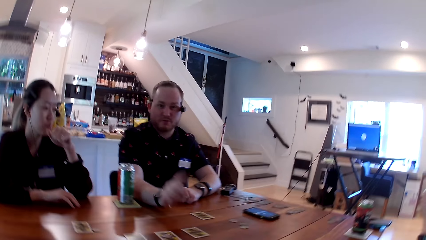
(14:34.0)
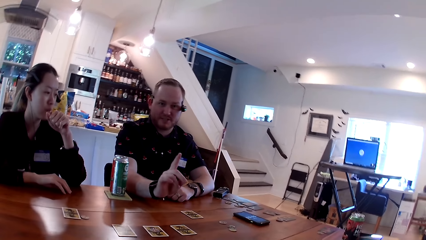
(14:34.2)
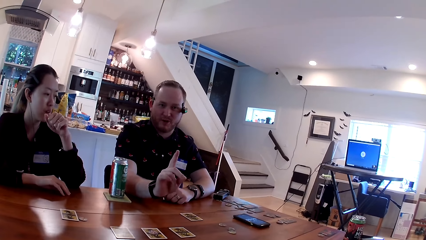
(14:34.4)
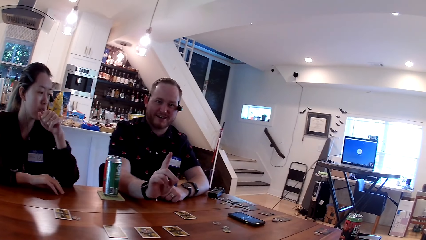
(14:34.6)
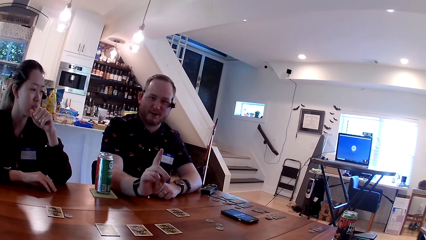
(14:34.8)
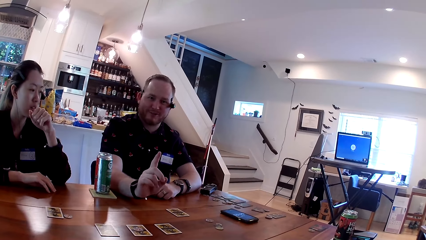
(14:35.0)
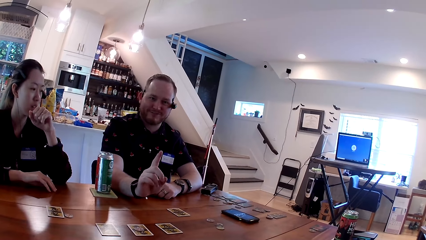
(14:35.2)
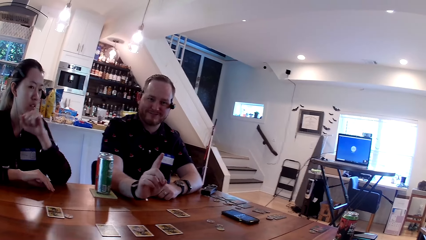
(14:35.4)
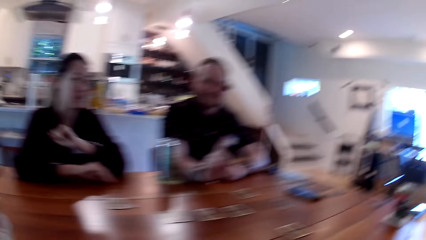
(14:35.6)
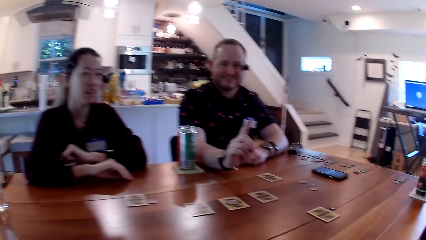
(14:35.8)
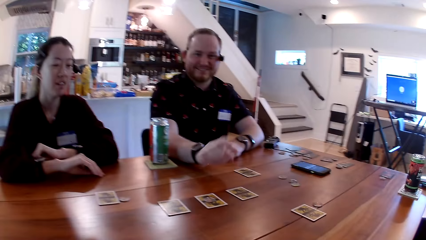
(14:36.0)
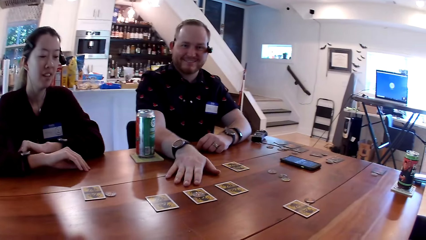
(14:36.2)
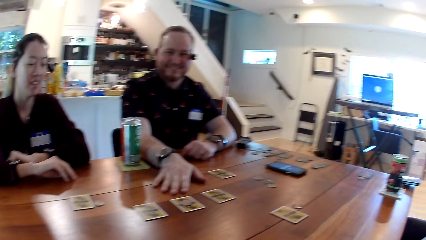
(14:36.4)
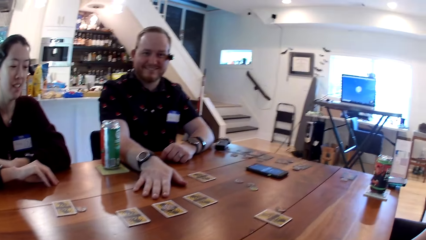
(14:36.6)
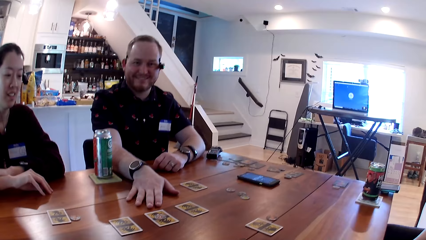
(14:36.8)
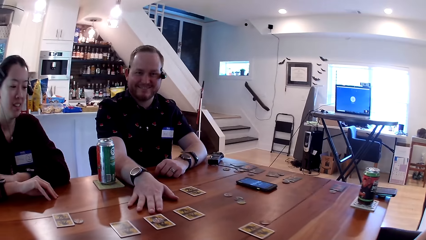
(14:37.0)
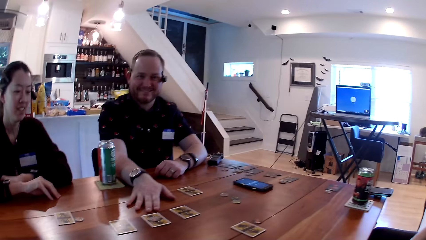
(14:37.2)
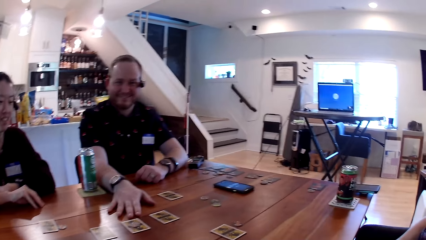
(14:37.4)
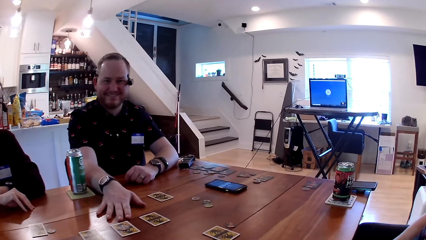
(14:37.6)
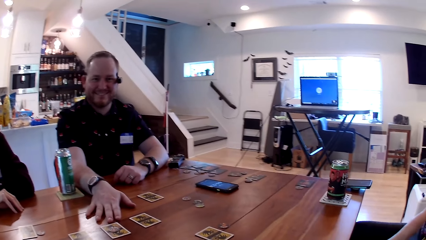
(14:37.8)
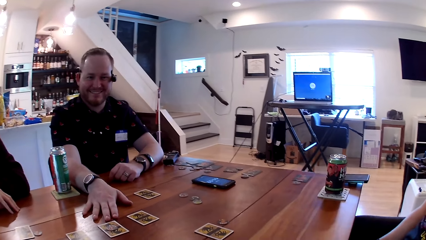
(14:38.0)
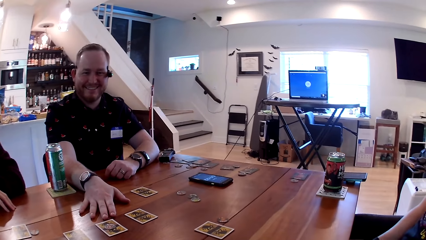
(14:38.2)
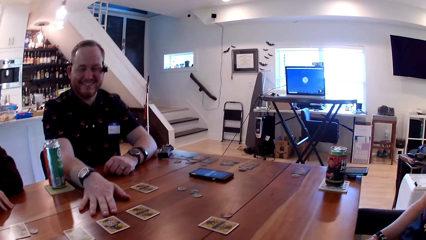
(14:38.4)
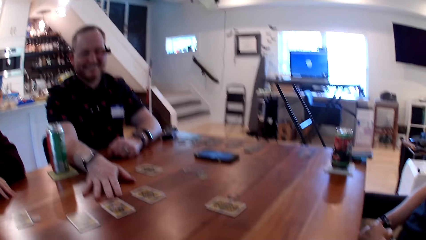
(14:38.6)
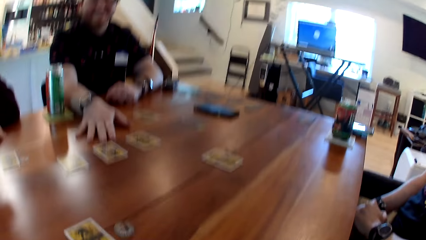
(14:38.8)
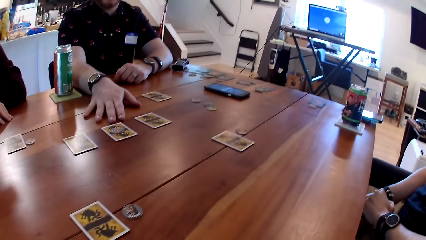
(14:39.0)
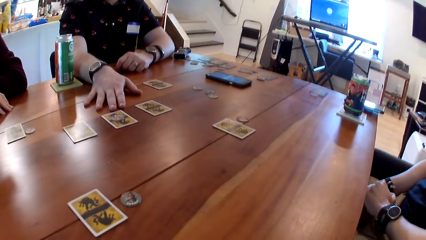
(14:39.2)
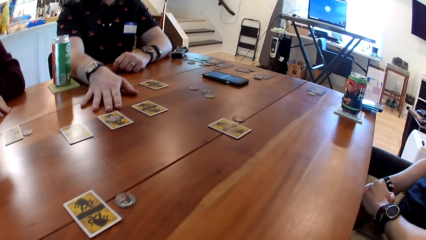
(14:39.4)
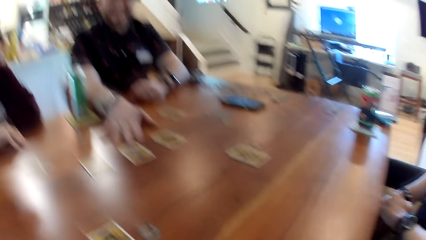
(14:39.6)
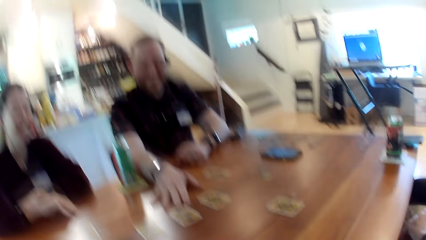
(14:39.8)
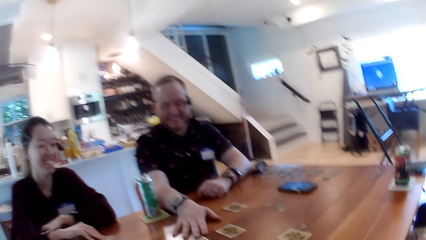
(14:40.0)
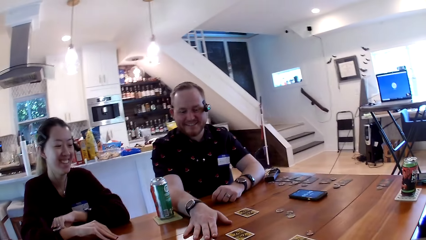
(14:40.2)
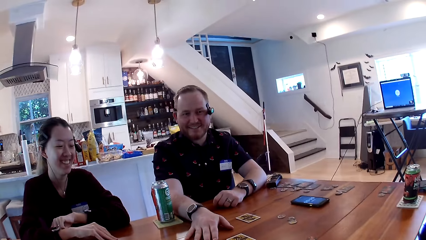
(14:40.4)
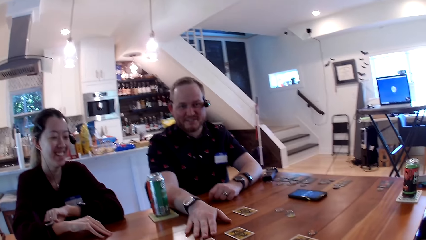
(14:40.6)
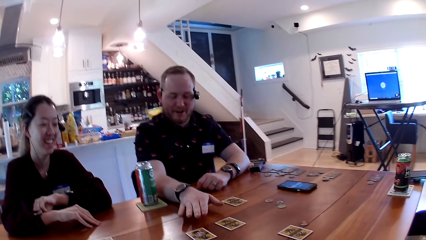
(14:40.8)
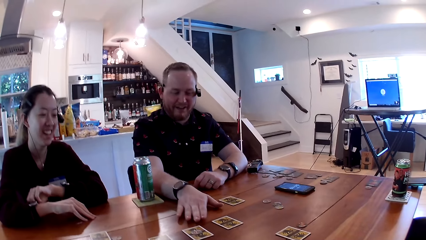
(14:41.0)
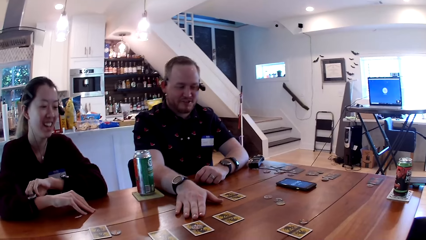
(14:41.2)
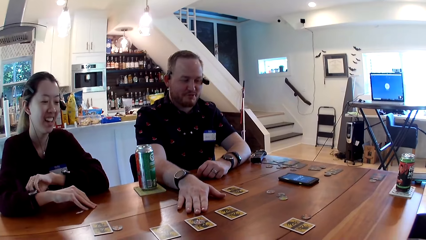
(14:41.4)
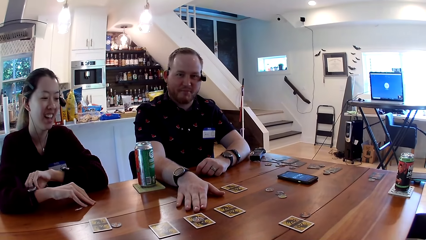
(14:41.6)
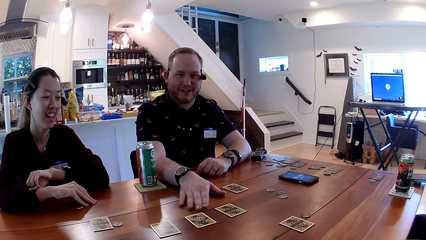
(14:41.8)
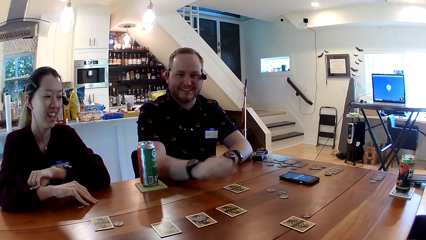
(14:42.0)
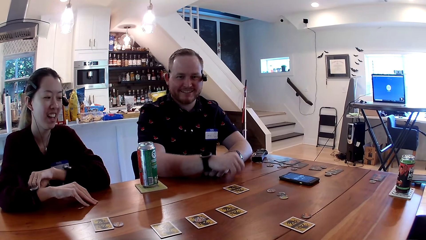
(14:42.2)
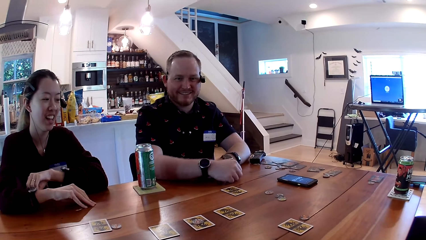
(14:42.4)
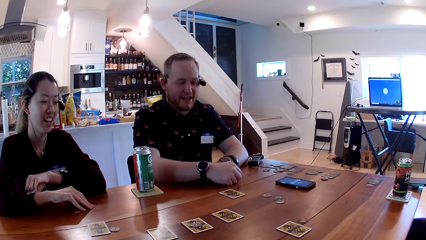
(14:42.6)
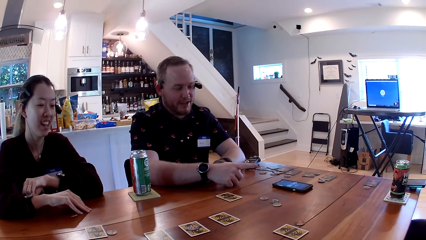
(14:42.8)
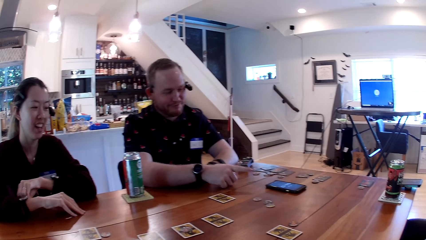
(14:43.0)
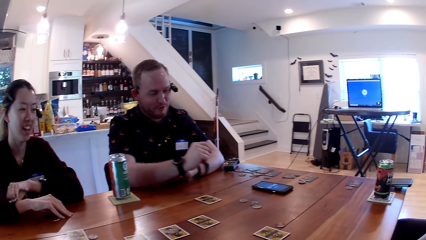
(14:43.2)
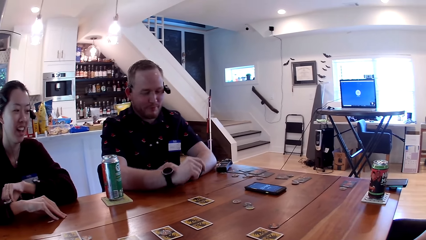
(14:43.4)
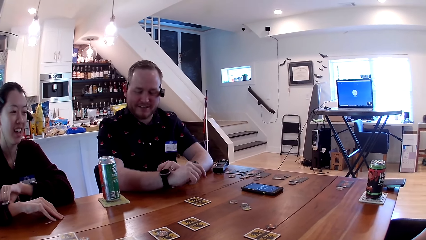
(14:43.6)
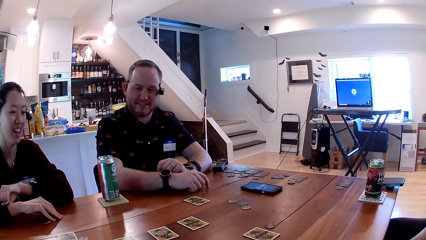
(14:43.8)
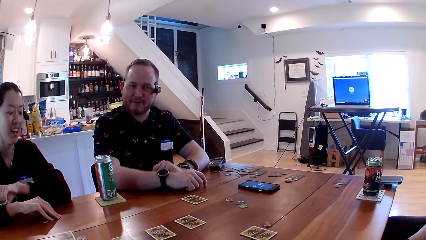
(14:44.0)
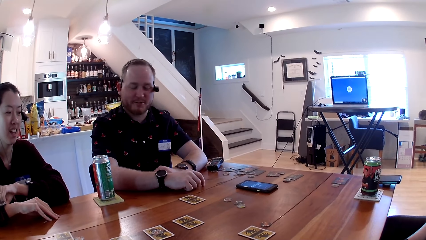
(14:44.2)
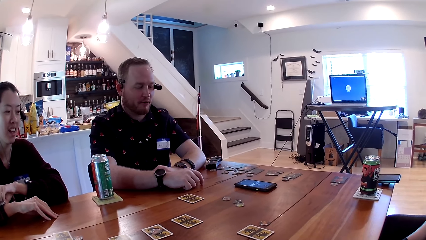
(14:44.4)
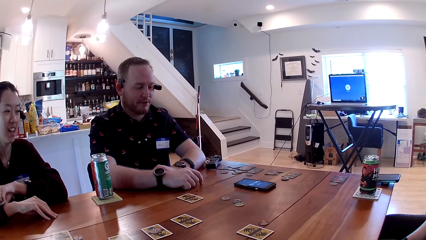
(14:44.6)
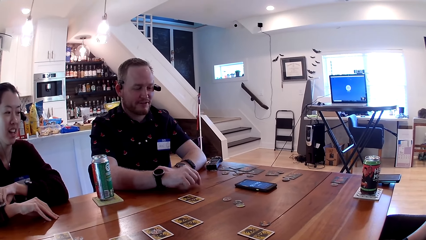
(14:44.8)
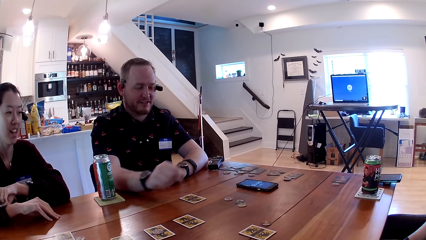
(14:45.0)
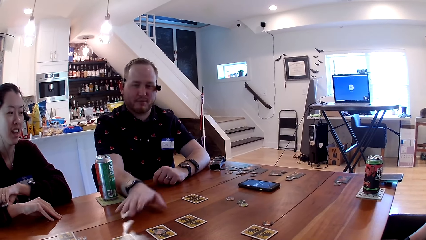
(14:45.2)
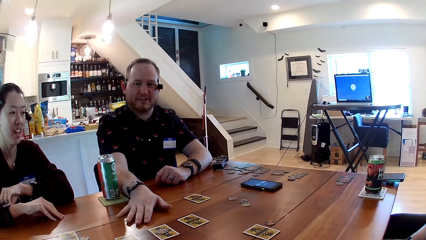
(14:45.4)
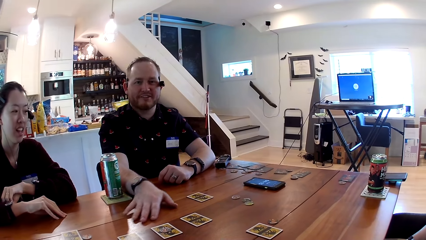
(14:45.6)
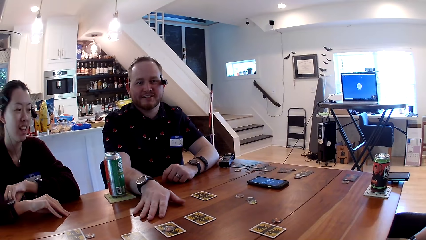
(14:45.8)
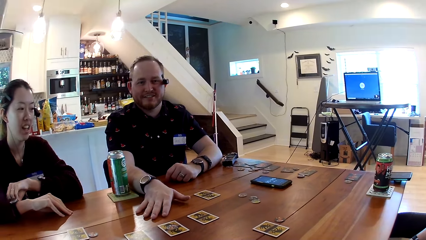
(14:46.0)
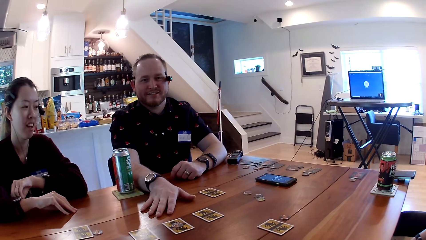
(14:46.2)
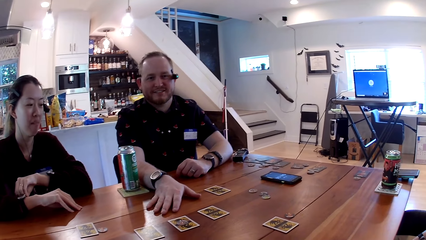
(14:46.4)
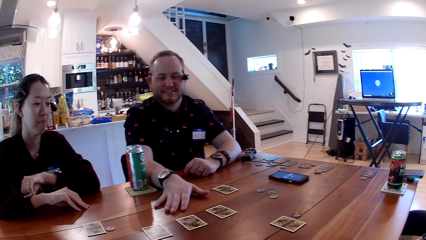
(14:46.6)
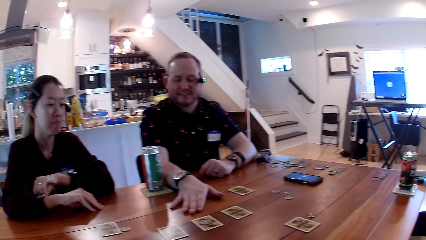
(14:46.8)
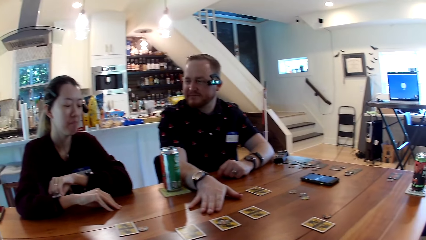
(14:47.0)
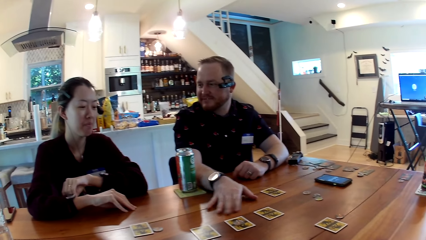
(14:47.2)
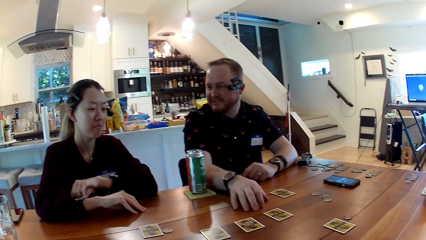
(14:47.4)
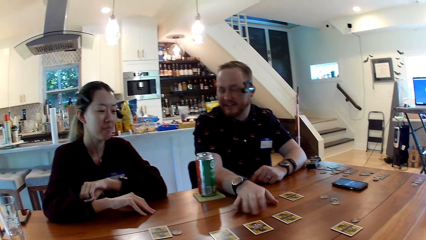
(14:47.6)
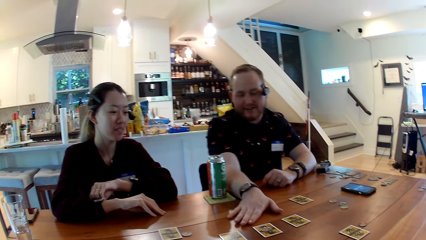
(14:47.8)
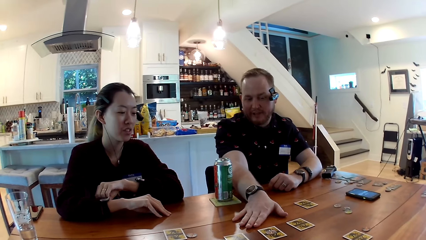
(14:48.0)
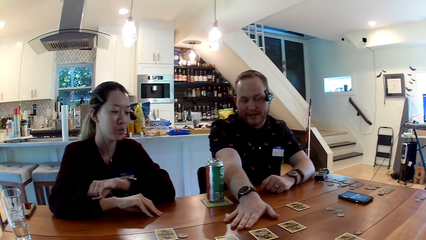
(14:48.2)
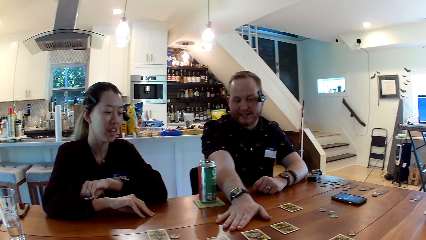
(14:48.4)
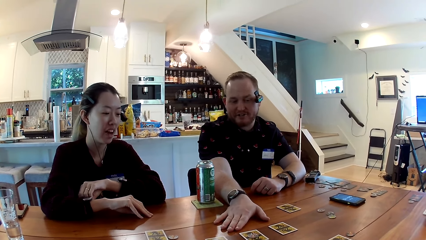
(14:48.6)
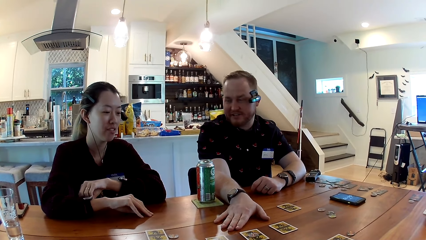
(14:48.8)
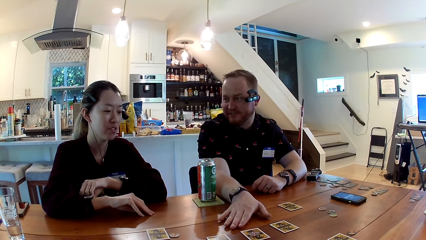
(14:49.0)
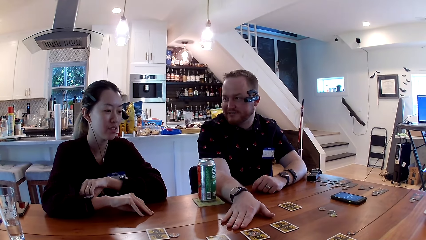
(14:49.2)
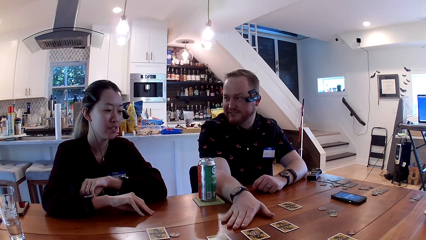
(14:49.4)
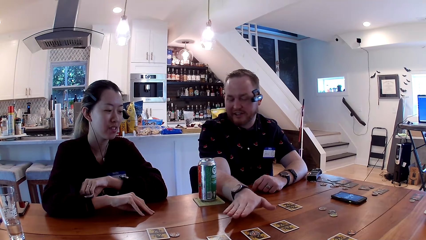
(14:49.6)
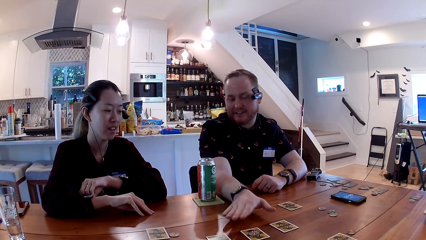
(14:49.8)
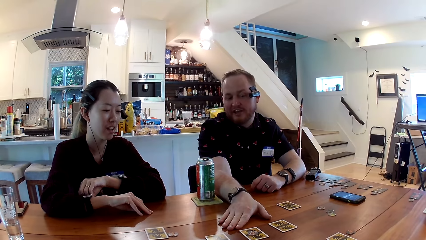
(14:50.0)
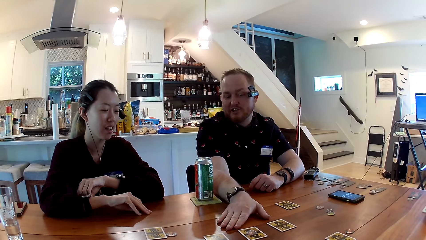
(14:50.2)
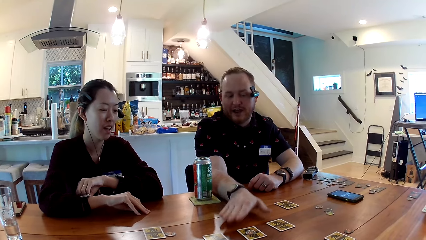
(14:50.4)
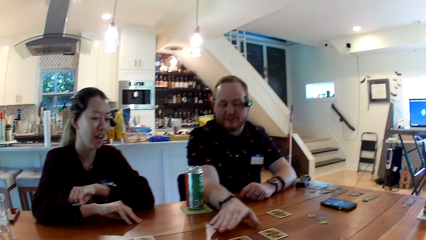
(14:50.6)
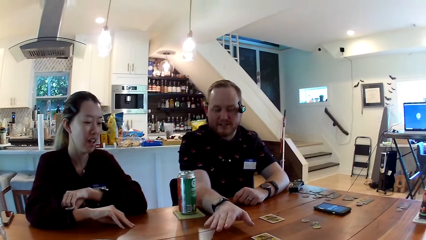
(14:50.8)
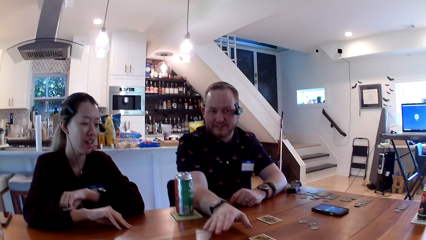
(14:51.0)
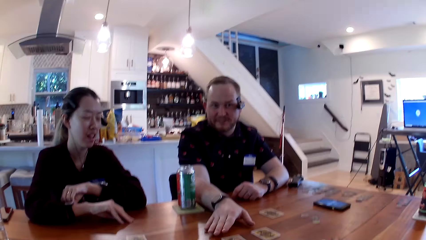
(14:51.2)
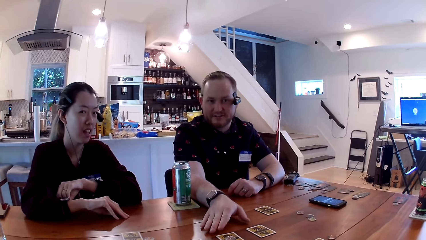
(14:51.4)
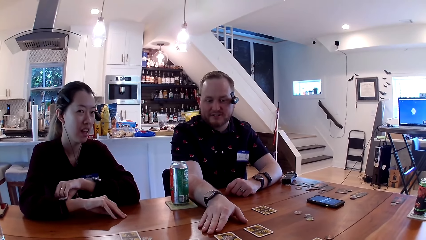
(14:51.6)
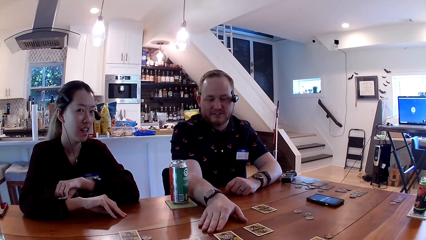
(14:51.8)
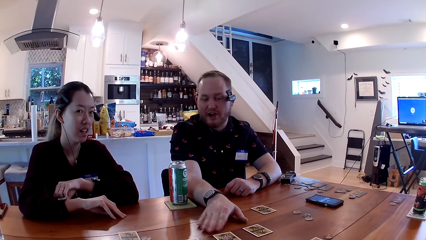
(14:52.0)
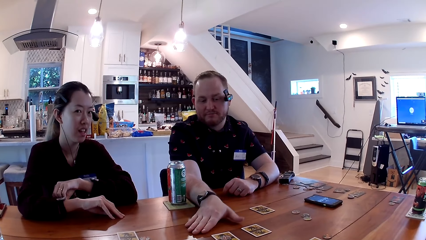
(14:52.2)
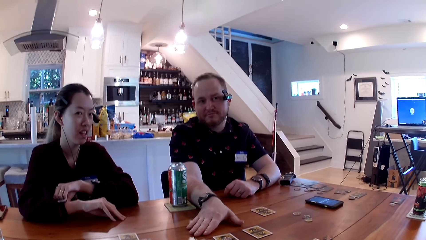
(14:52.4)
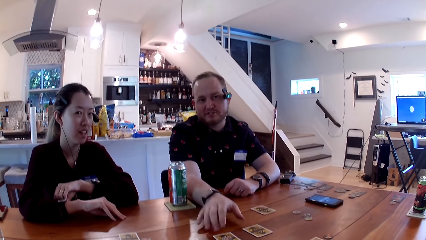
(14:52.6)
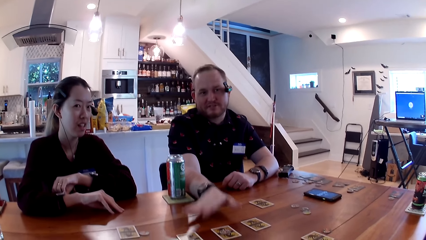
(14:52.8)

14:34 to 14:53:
A man interacts with a woman, another man and the camera wearer with his hands. The first man speaks to the camera wearer. The first man places his right hand on the table. The camera wearer speaks to the first man. The first man hits his right hand on the table. A lady rests her hands on the table. The first man speaks to the lady. He touches cards on the table.
